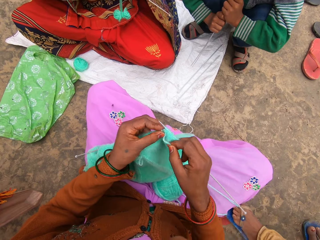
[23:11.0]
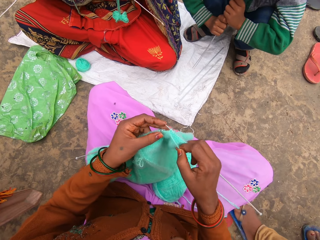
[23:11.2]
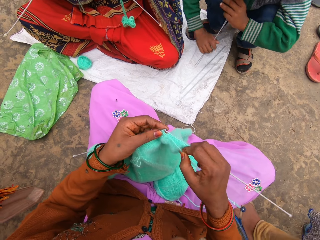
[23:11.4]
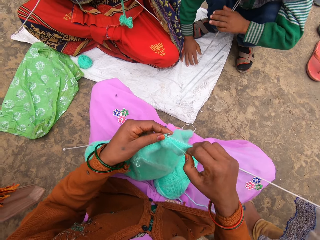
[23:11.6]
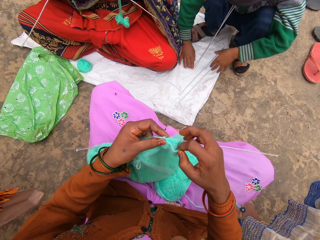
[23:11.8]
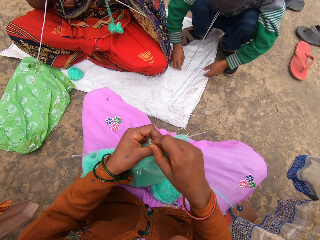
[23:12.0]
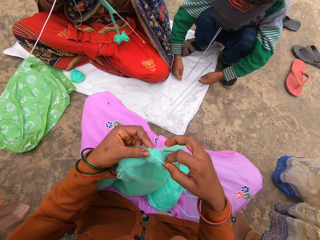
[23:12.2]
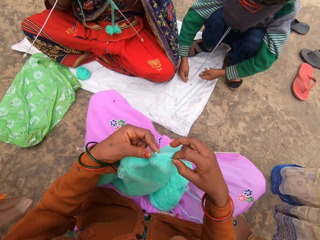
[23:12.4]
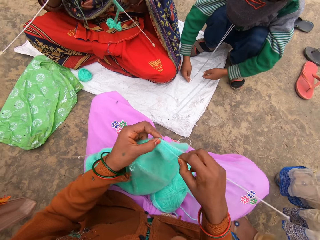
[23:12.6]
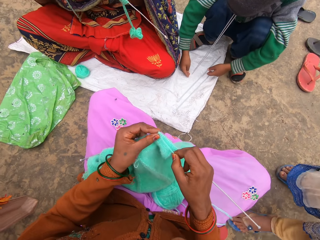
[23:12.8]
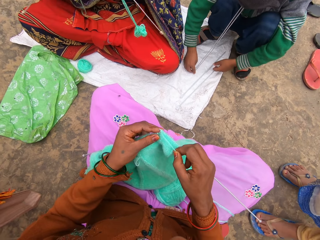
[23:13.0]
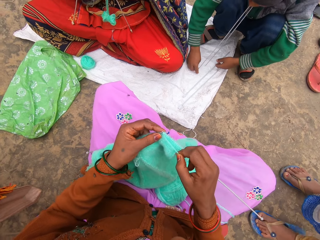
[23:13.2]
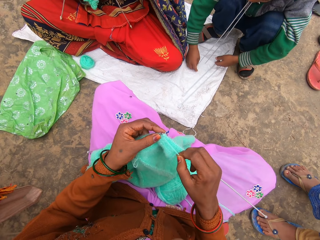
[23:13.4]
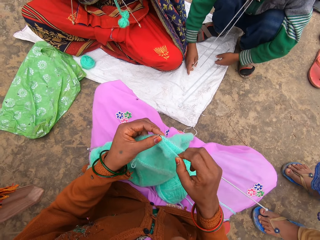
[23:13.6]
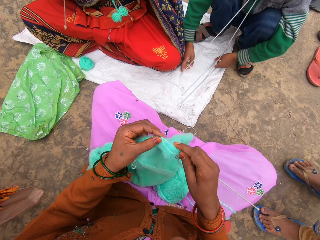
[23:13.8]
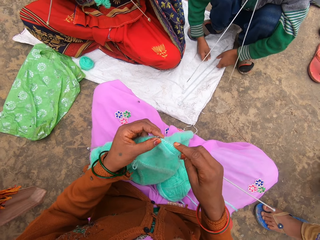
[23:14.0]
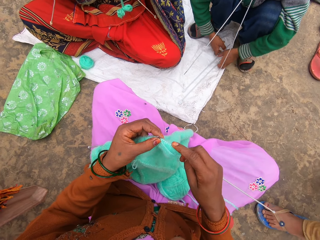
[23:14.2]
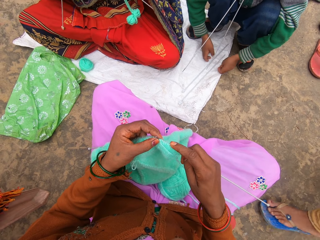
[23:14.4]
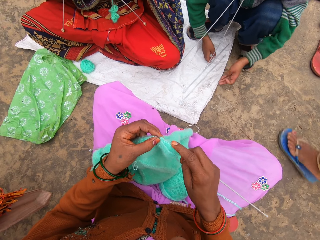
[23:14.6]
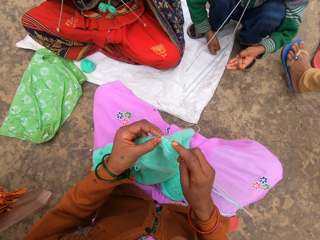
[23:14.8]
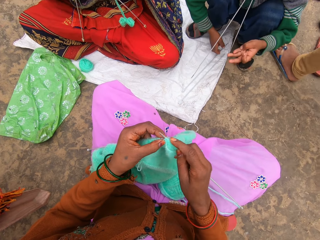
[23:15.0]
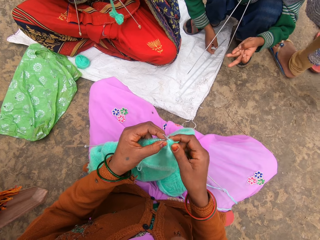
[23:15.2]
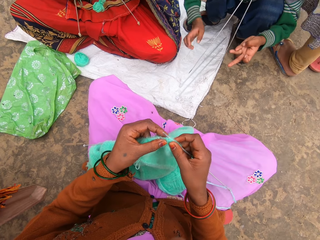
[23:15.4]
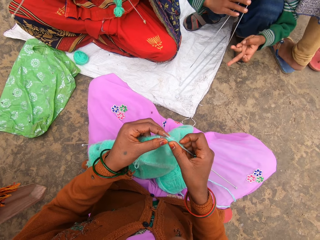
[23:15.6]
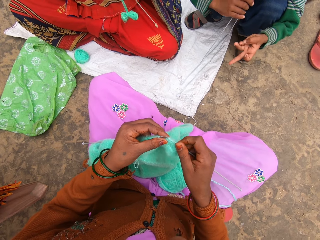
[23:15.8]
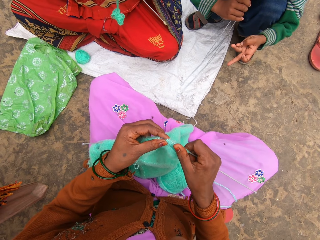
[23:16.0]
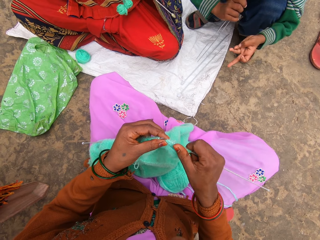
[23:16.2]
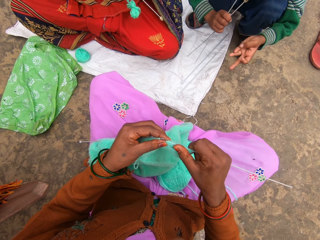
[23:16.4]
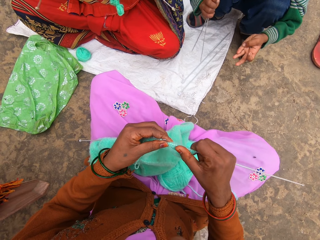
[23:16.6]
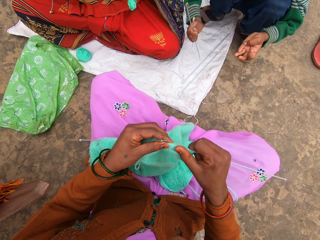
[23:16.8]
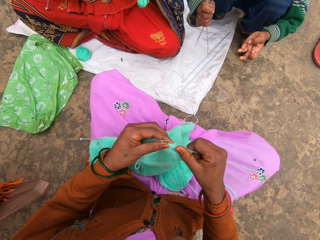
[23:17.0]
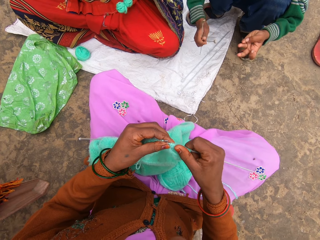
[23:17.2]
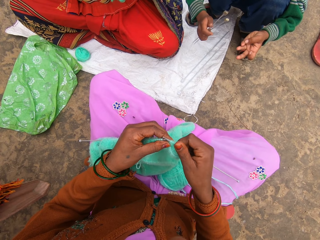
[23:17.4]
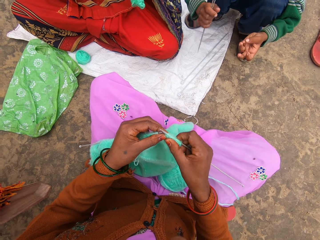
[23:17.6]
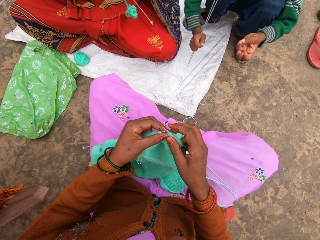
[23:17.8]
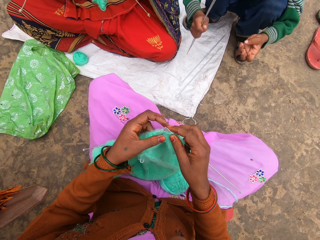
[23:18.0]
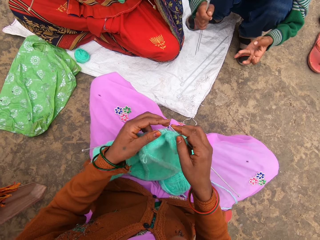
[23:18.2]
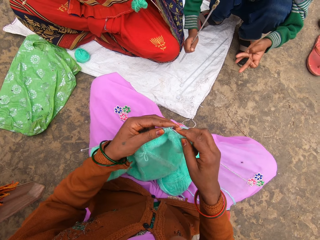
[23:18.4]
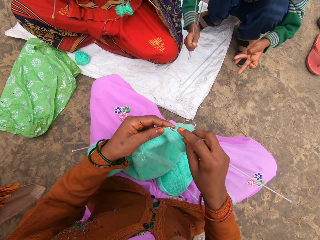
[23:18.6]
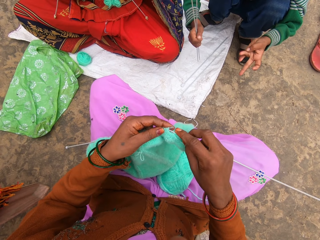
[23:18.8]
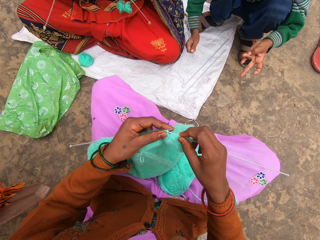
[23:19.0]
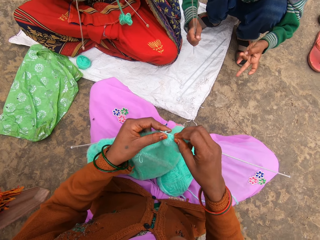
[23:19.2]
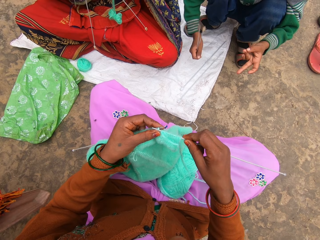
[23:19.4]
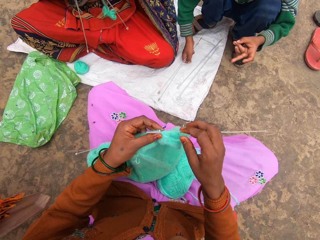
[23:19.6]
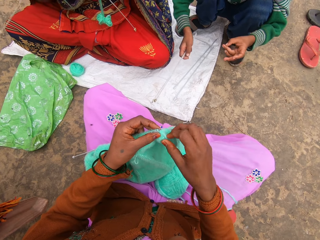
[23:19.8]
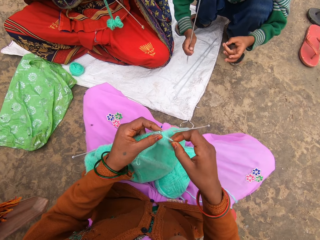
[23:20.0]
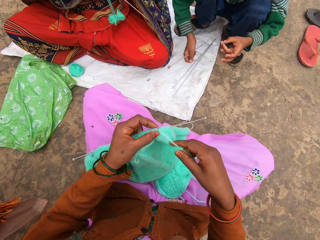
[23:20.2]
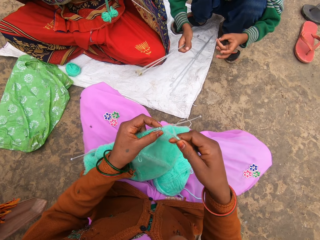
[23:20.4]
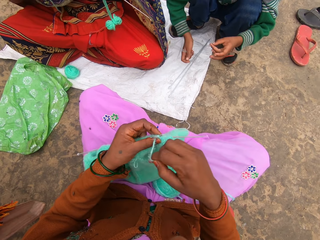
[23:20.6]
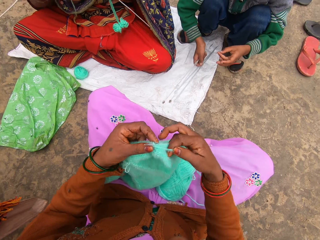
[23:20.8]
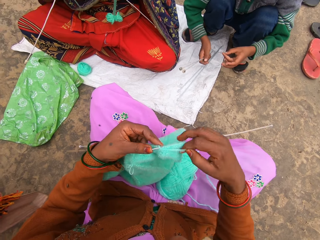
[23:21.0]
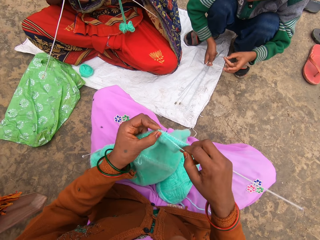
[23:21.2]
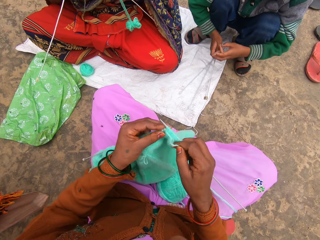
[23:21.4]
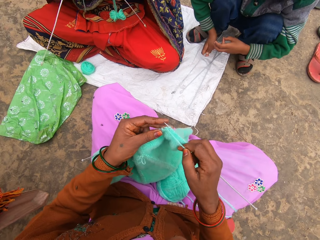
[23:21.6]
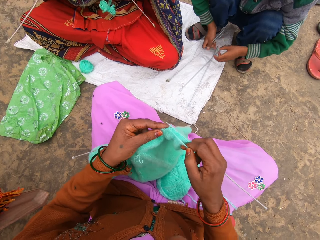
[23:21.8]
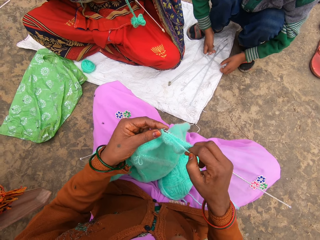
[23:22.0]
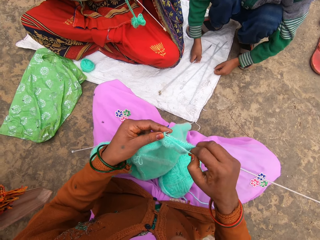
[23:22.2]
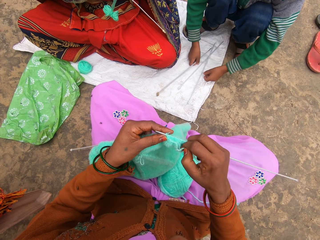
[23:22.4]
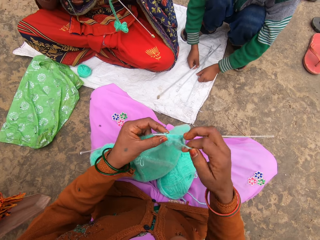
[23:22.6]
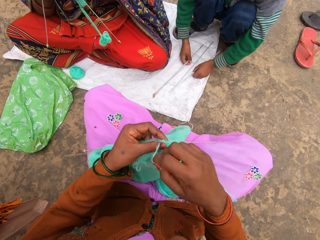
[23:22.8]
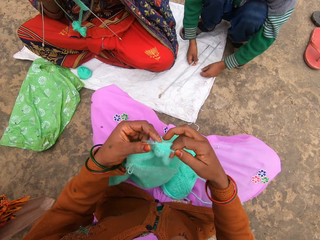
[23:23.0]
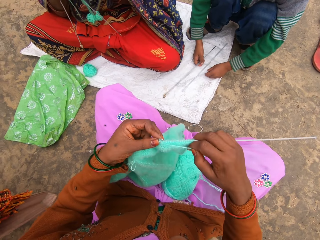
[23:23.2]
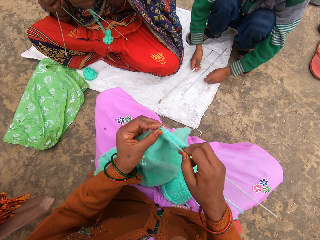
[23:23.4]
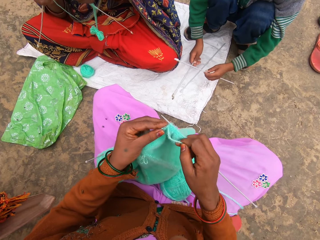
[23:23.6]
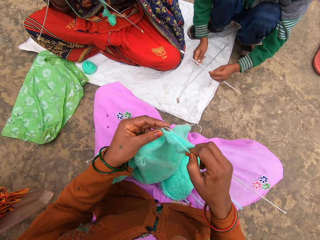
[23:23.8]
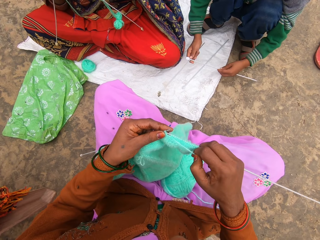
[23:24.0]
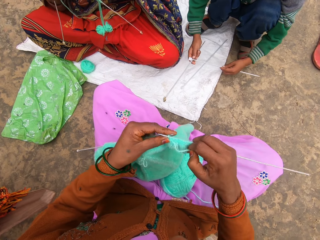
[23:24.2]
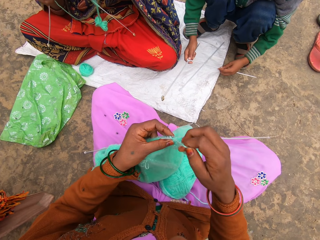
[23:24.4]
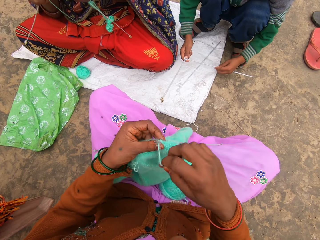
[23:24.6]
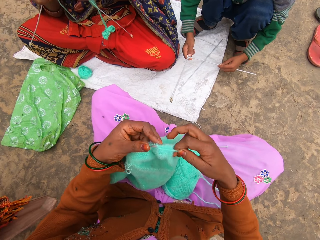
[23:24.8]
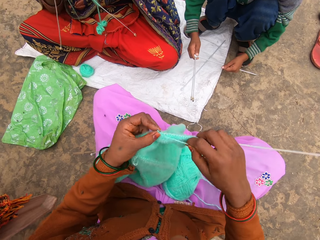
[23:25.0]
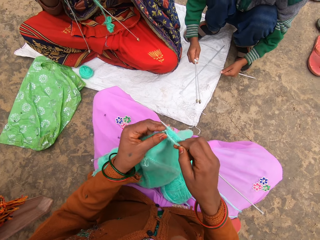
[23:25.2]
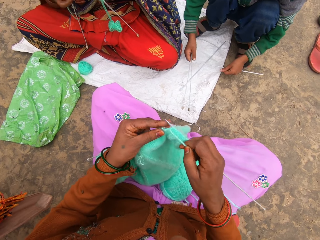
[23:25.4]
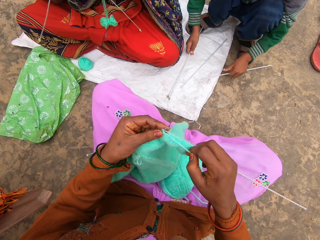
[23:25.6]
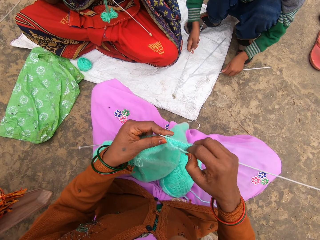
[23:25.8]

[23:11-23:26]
The woman walks. The camera wearer knits.

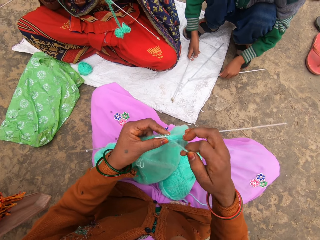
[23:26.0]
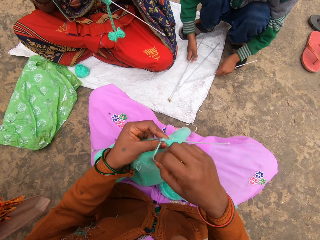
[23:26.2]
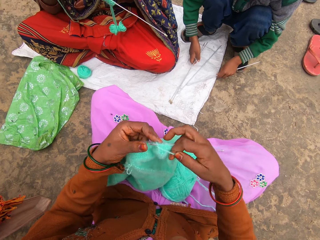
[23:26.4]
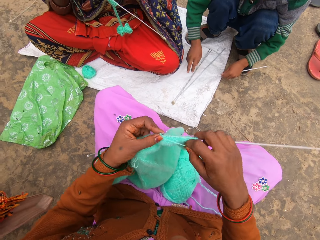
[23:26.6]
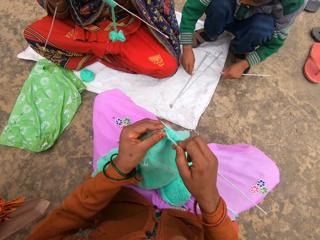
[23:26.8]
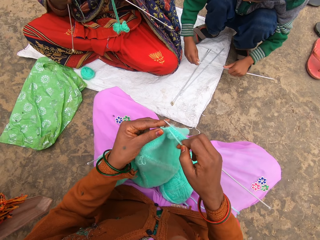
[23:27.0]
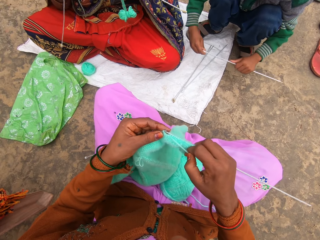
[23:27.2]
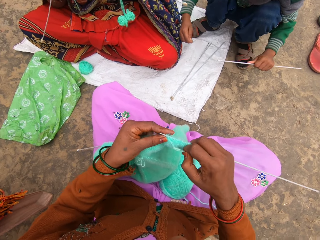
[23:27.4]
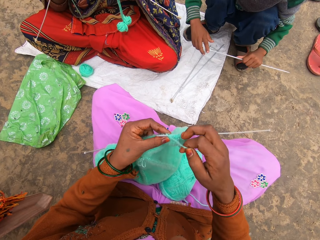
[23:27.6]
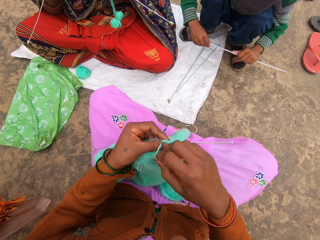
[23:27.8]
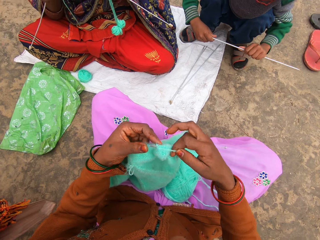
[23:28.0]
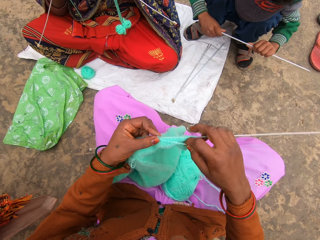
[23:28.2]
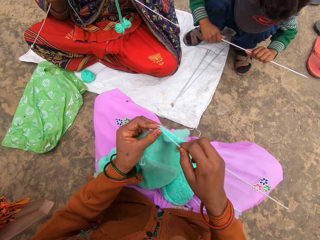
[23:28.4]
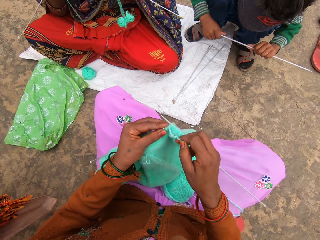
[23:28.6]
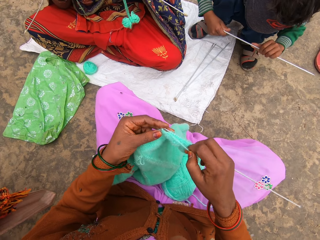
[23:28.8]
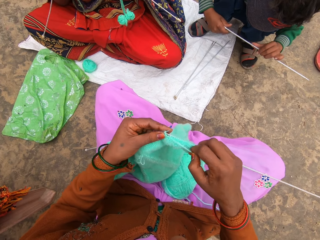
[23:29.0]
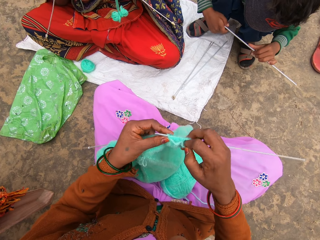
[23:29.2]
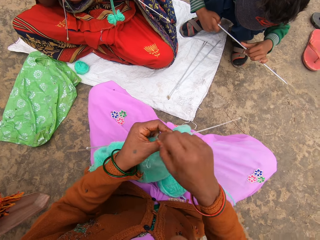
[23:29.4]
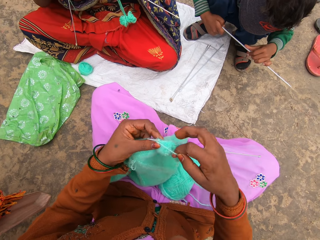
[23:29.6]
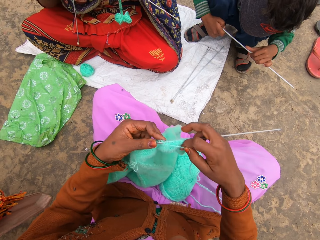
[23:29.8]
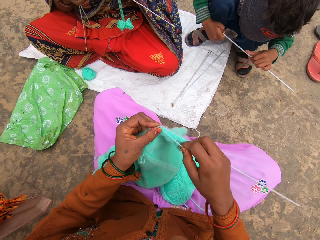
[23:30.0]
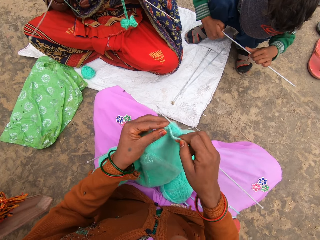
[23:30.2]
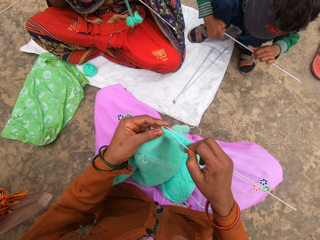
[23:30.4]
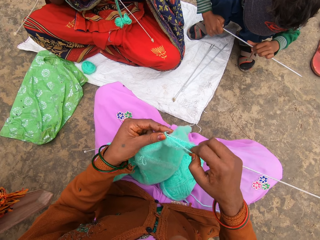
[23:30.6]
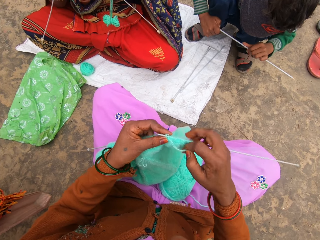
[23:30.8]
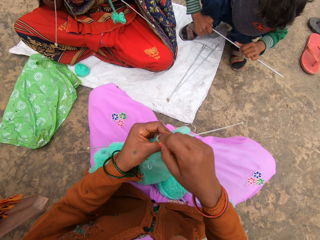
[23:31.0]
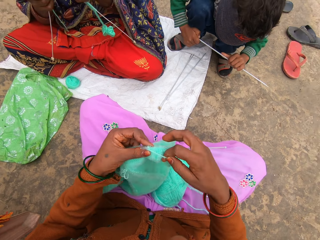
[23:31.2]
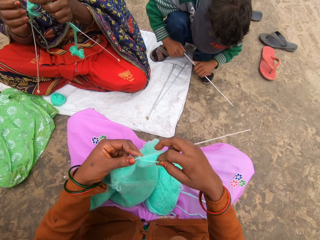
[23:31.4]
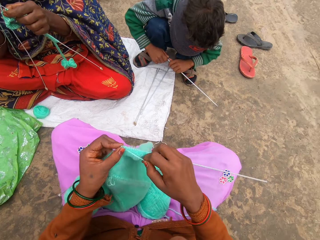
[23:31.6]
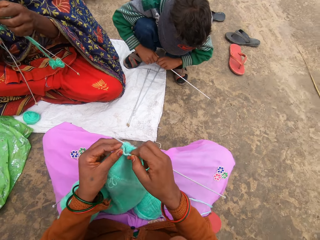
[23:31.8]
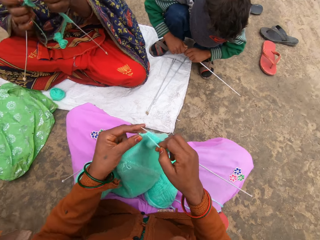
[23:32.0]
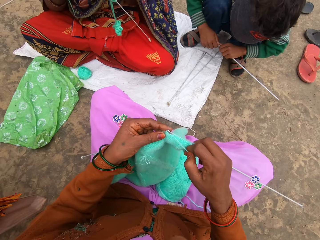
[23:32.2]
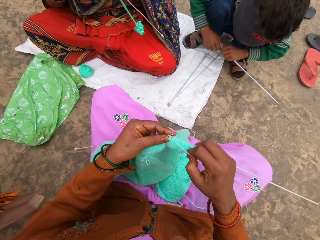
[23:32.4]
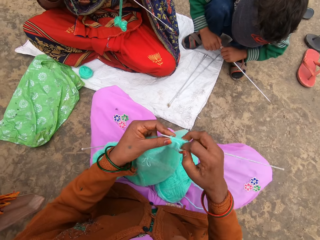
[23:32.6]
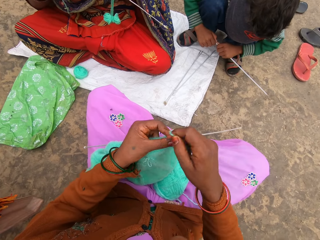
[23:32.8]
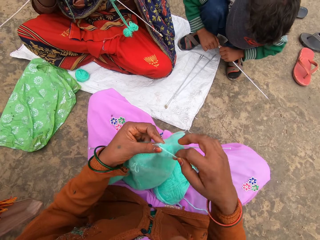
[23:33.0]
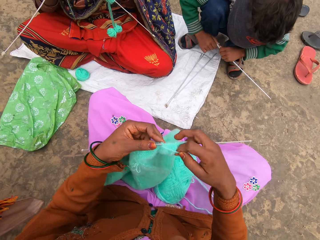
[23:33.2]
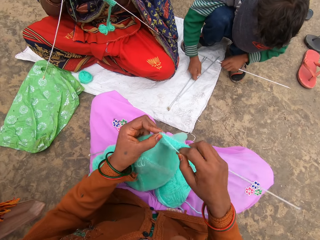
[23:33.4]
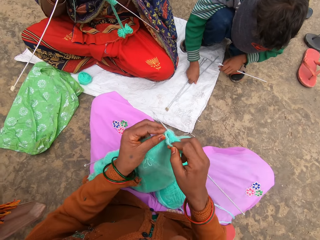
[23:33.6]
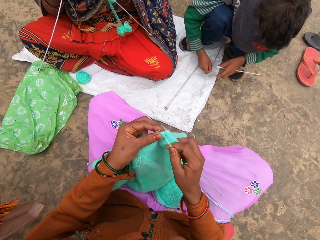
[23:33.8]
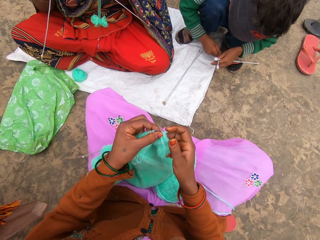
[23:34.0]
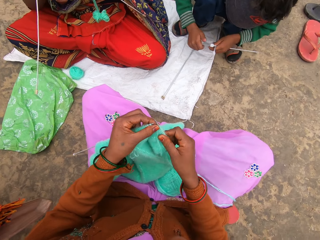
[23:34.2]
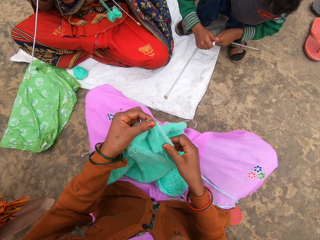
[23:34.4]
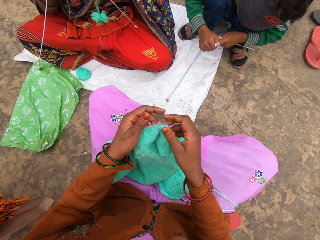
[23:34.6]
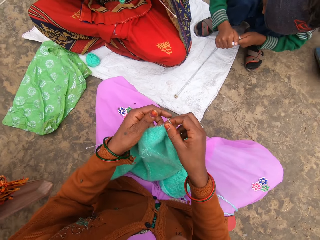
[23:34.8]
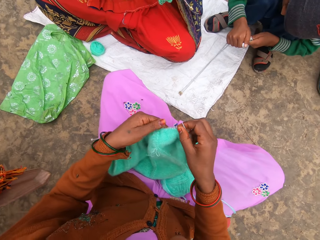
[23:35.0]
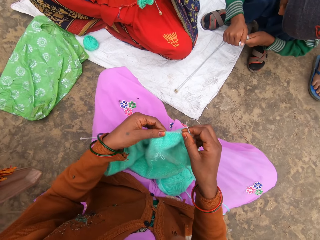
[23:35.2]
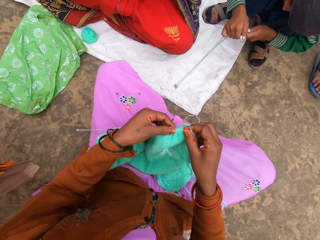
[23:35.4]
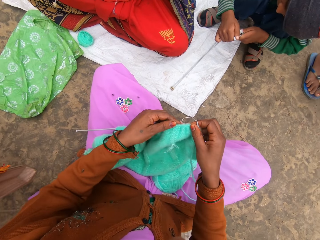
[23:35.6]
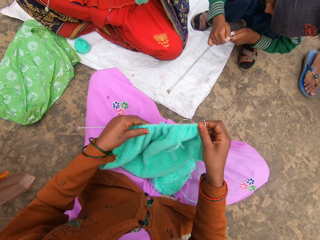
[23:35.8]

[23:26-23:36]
The camera wearer starts to knit. The woman interacts with the camera wearer.
